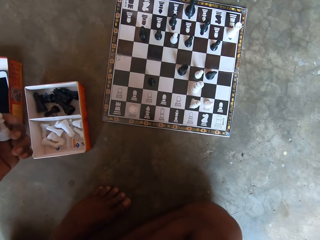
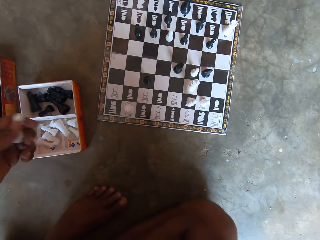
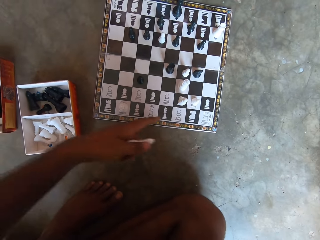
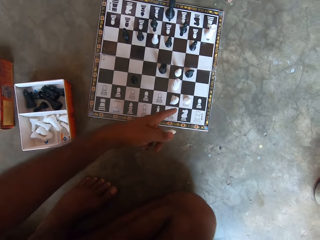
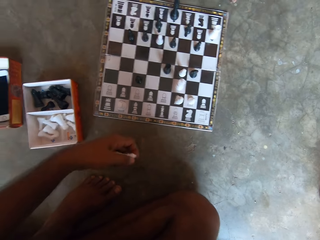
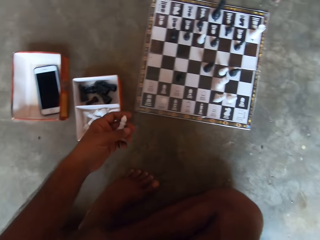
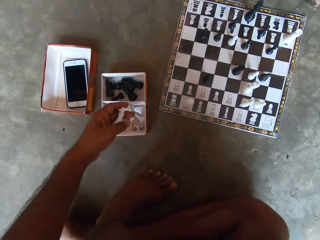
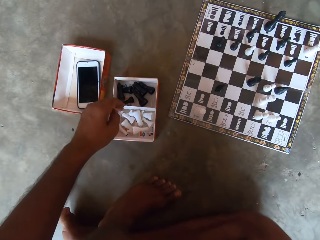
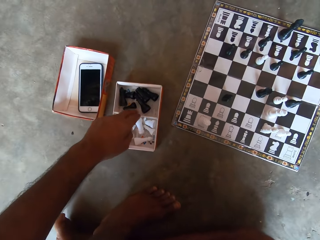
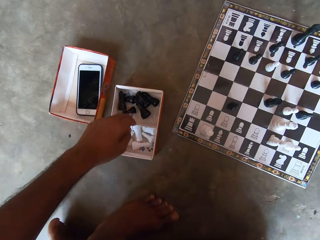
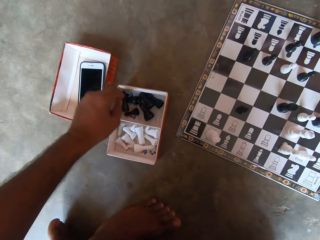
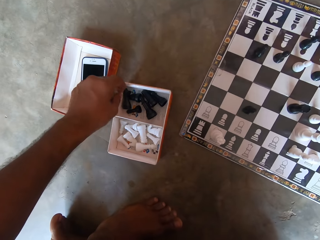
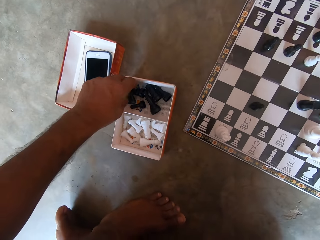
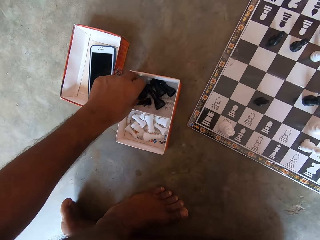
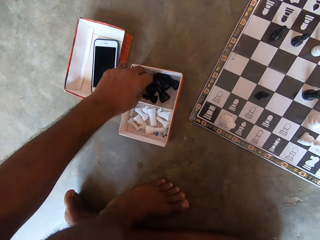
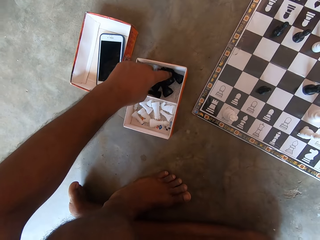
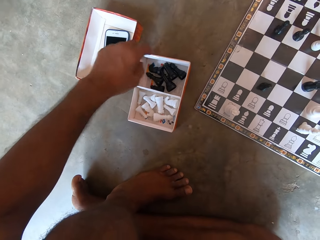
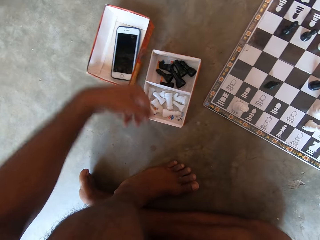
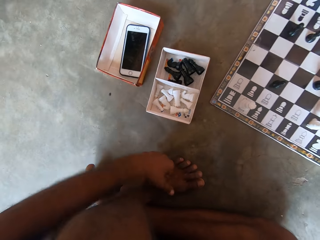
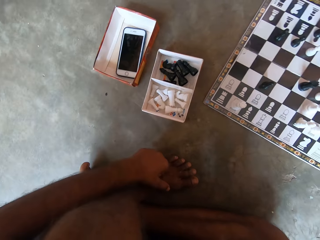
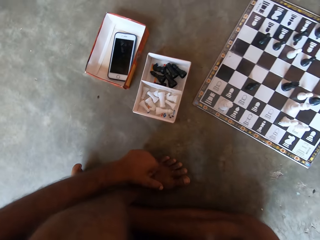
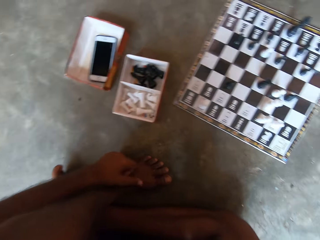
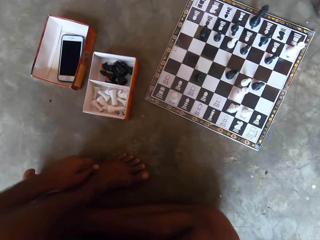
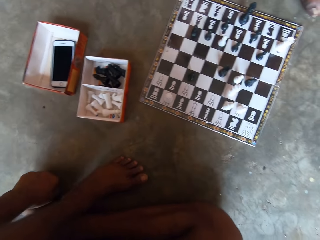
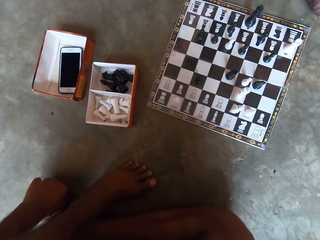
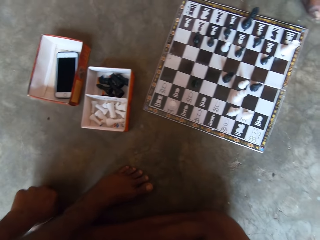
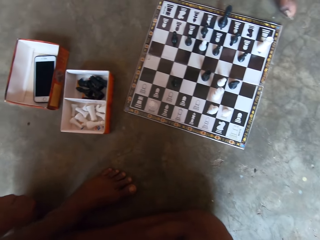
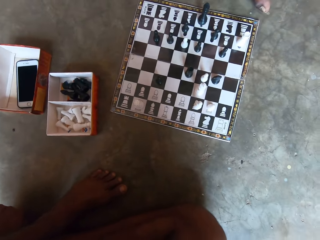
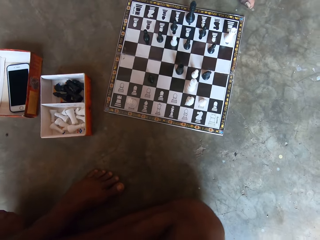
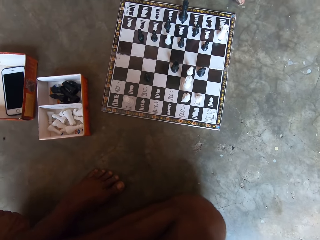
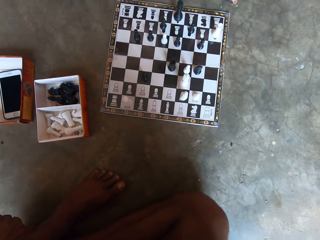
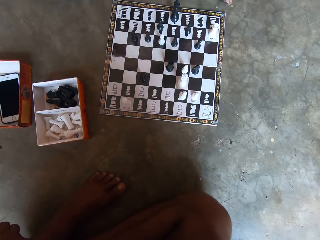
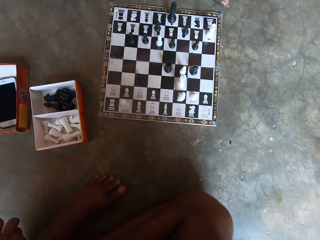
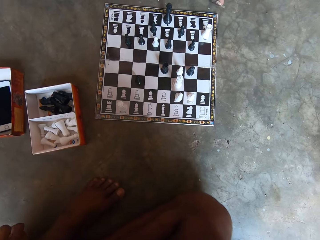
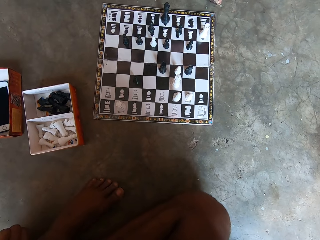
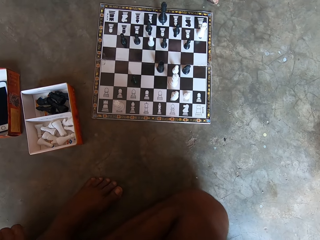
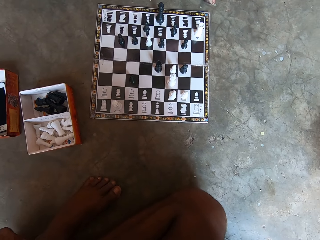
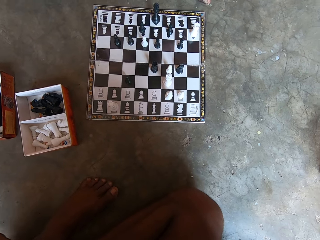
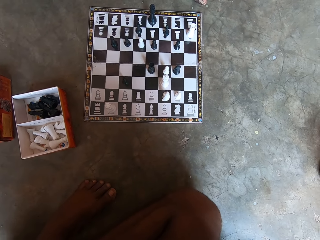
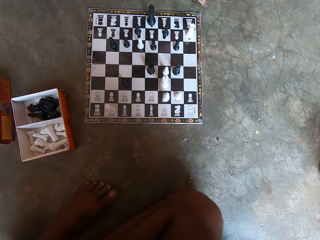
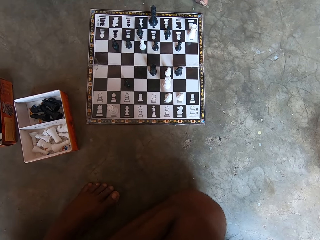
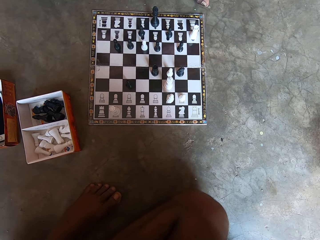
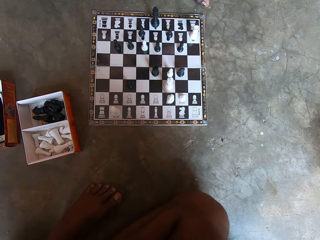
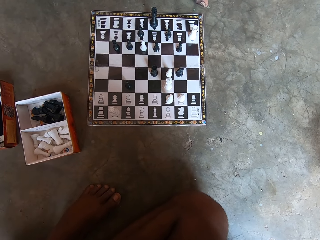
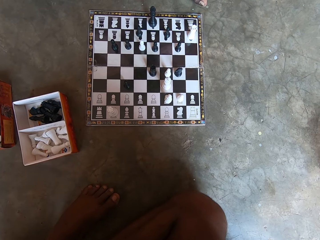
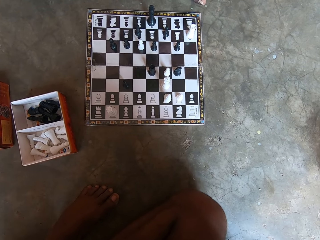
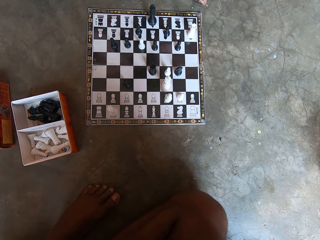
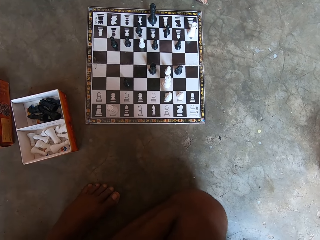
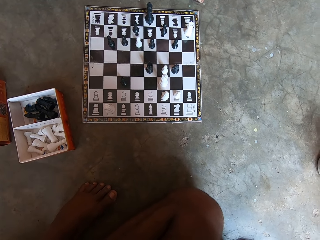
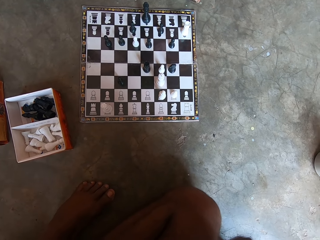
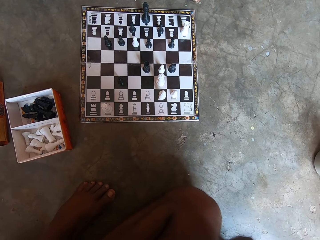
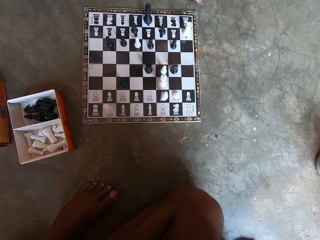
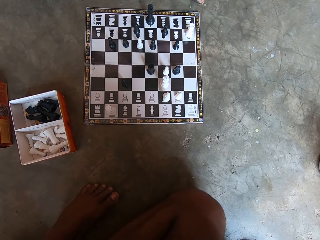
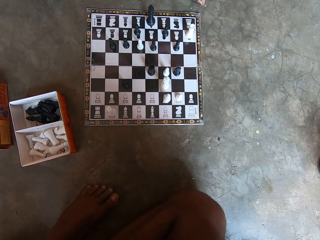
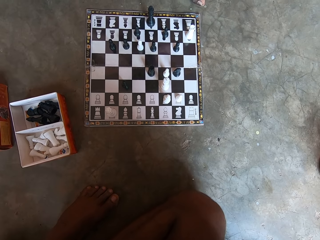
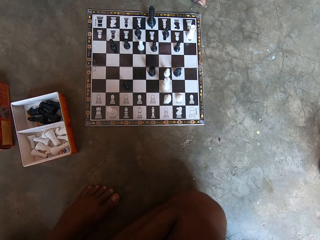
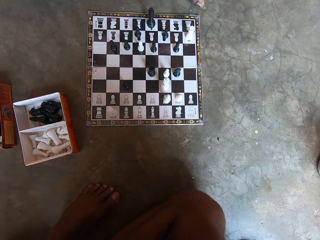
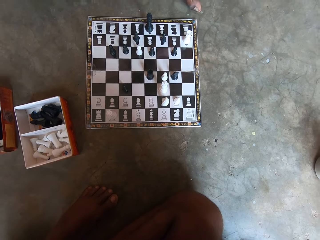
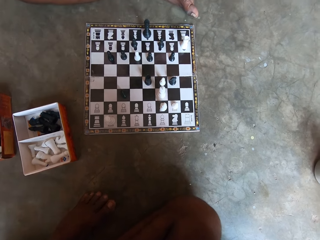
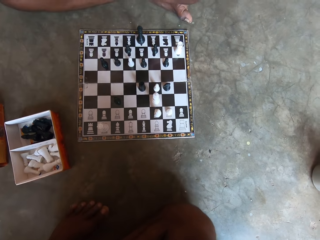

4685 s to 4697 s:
The camera wearer points at the chessboard. He drops the chess piece back into the carton. He touches chess pieces in the chess piece box. He touches his feet.

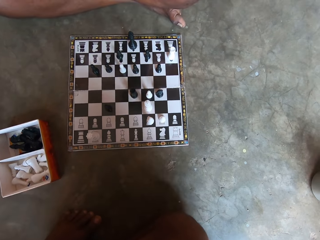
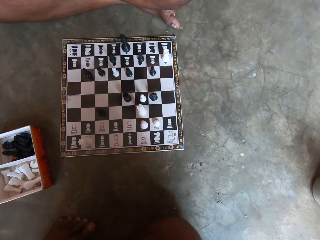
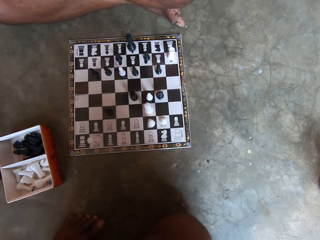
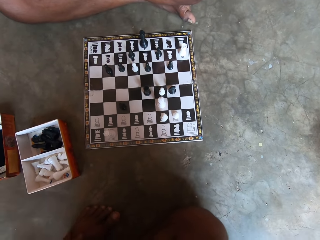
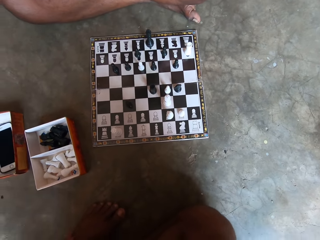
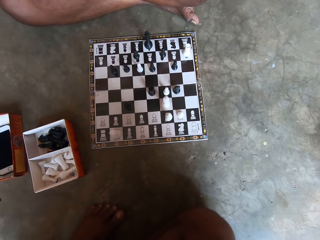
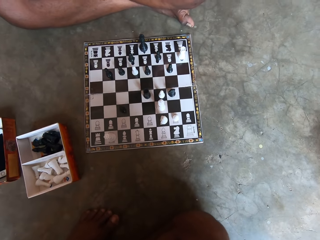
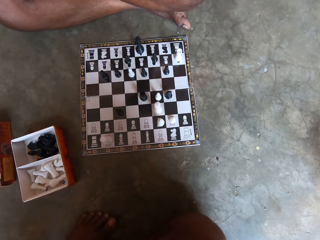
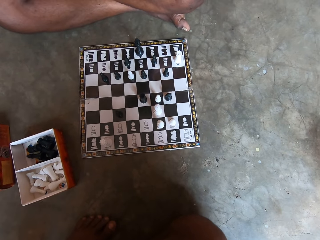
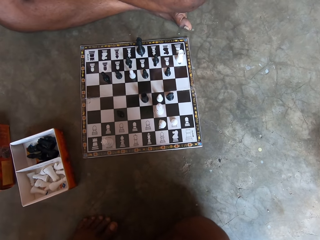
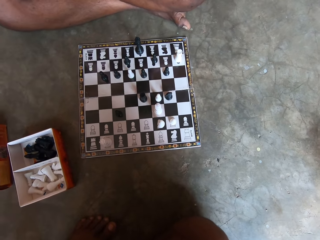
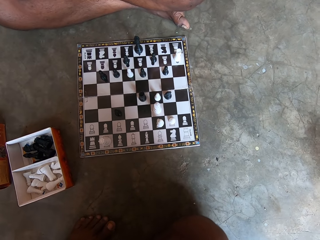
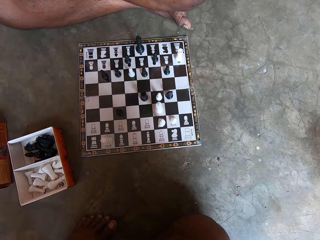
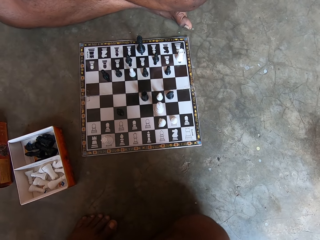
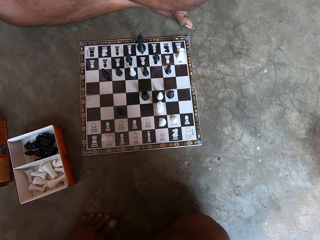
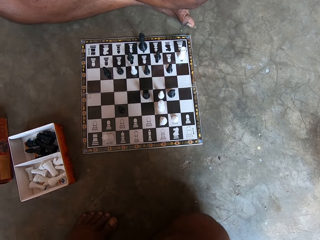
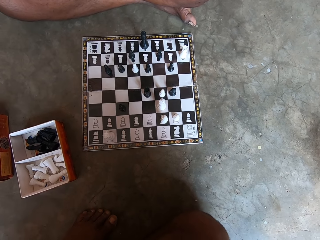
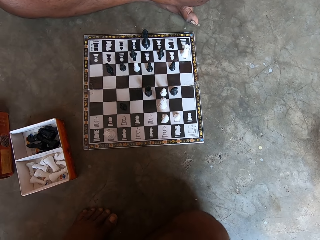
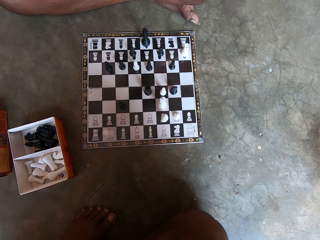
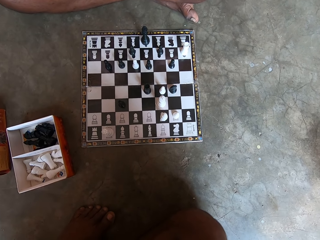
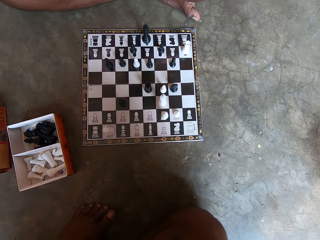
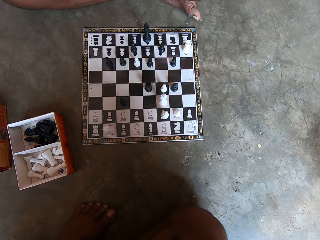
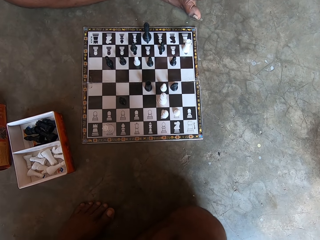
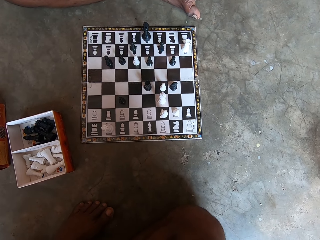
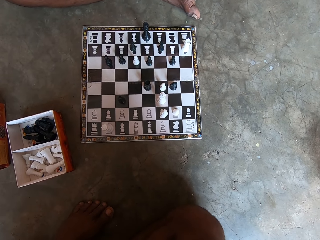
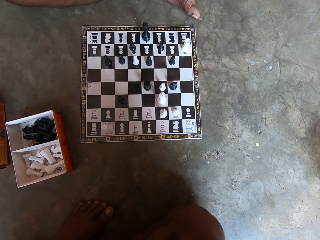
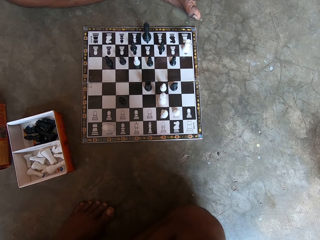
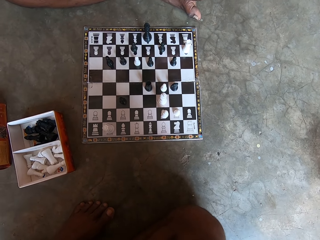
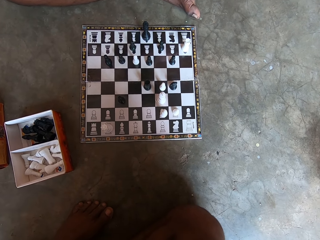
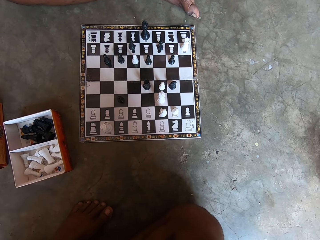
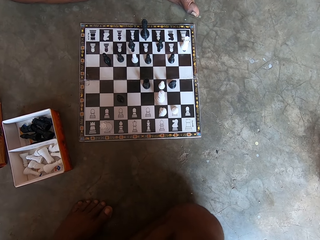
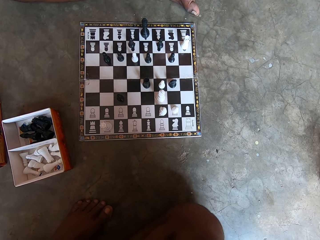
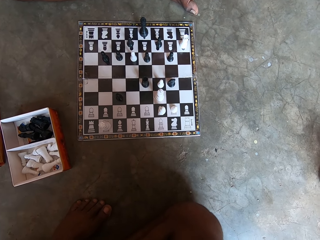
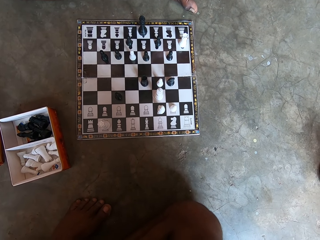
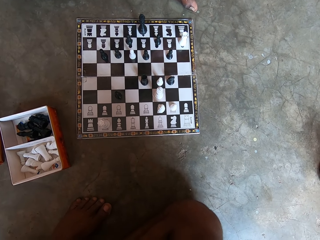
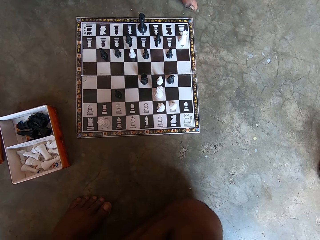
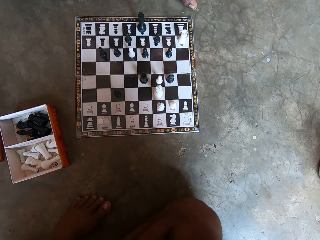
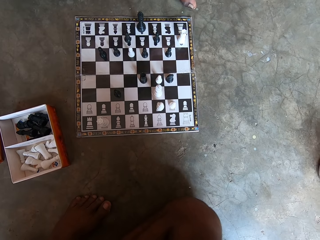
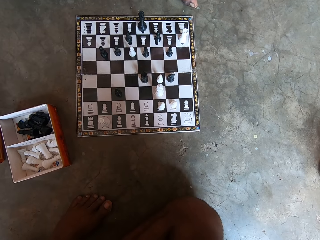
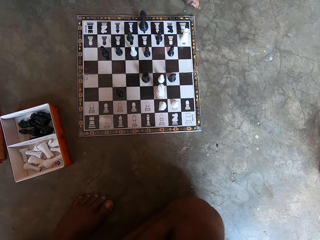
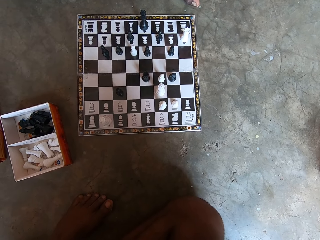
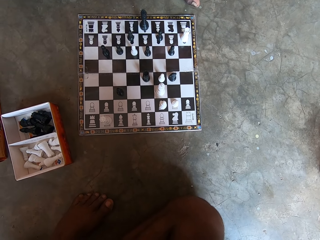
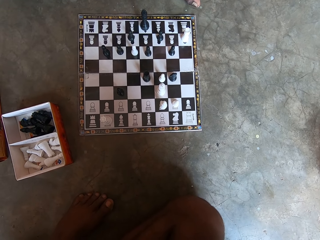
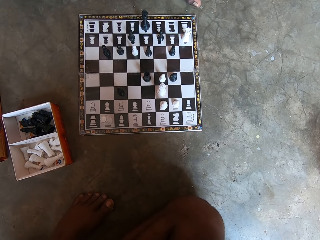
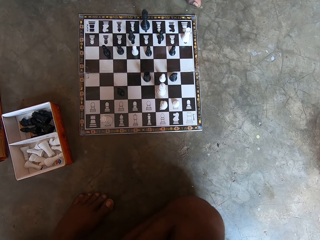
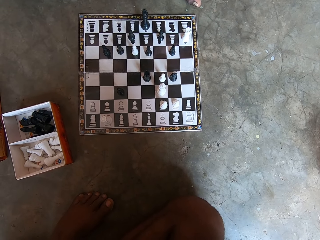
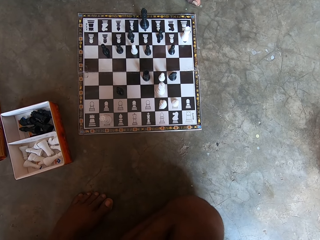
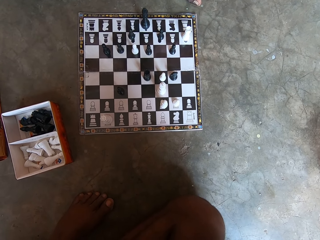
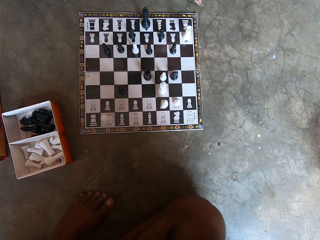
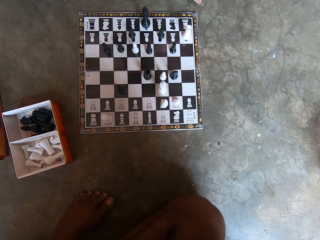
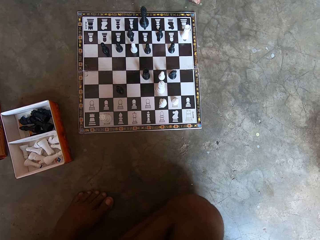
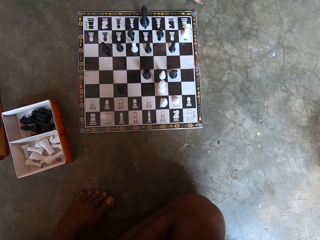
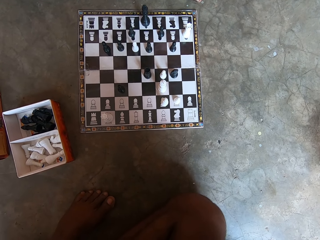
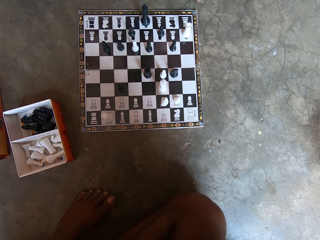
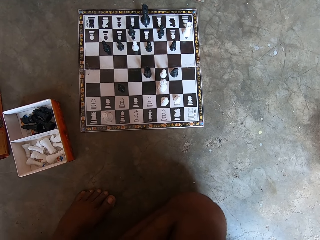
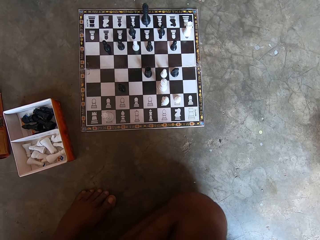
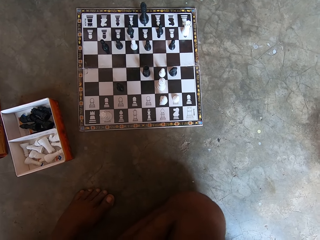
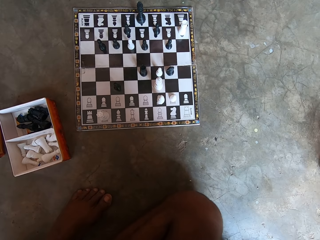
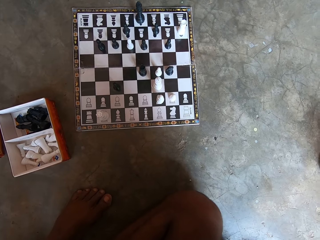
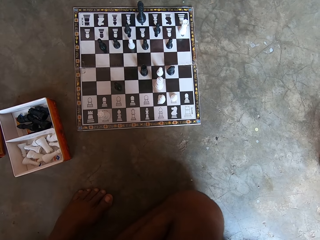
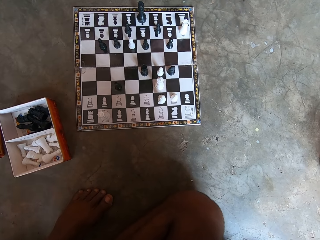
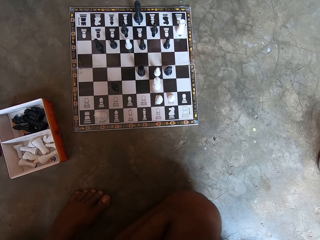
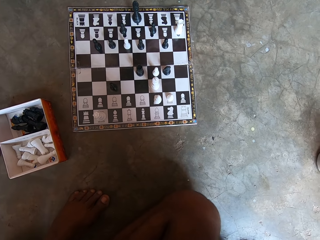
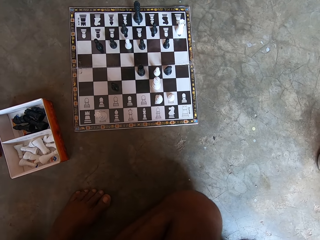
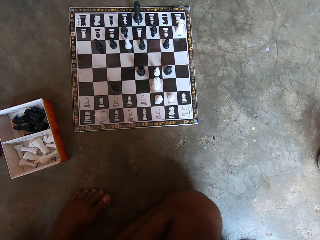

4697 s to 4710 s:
A man points his fingers to the chessboard.
